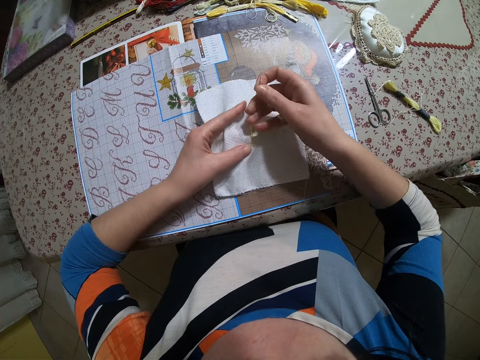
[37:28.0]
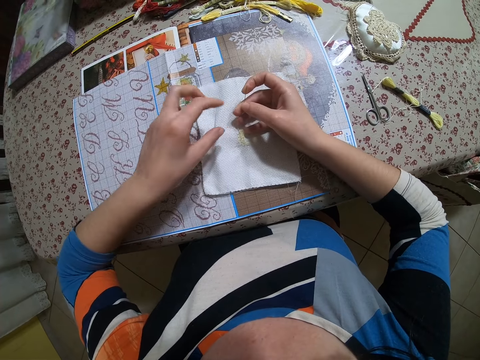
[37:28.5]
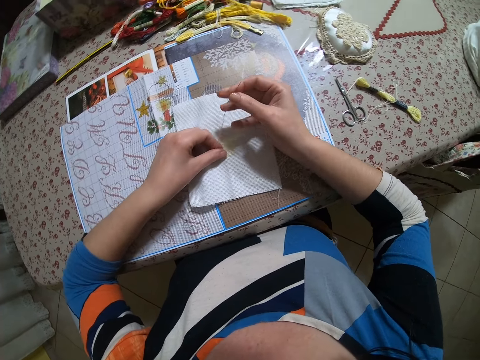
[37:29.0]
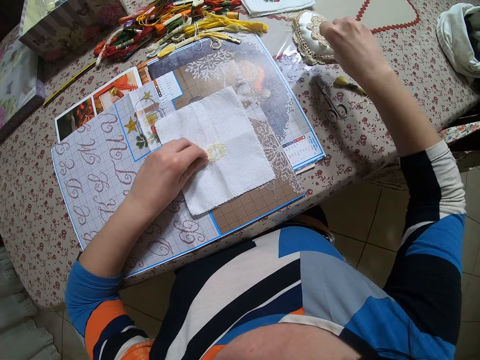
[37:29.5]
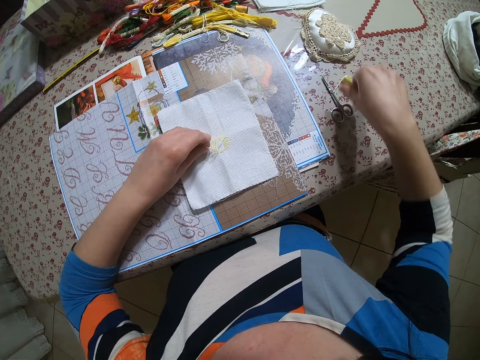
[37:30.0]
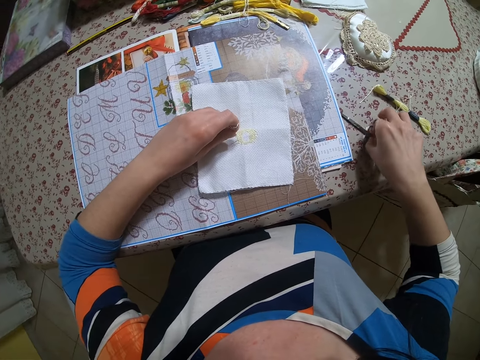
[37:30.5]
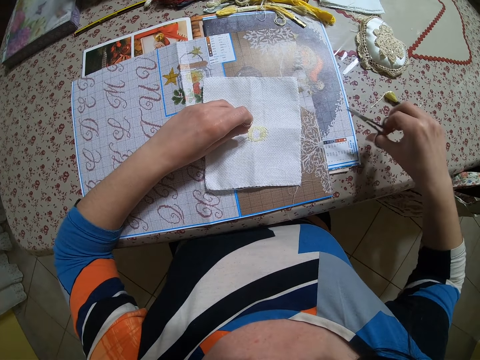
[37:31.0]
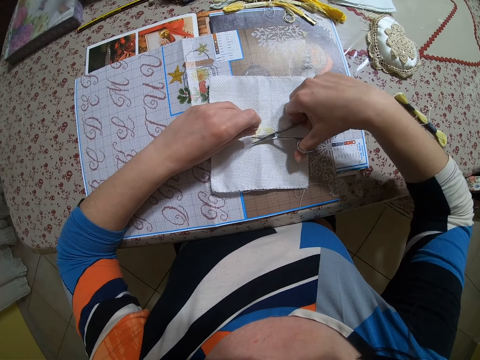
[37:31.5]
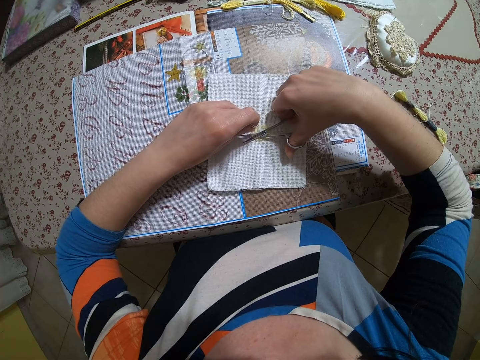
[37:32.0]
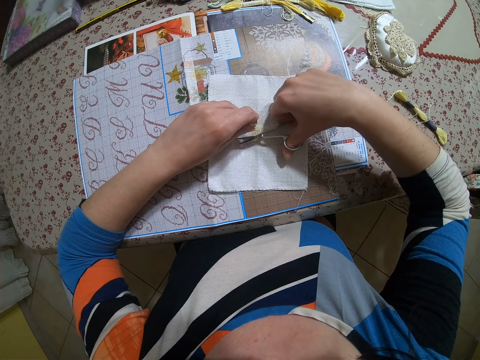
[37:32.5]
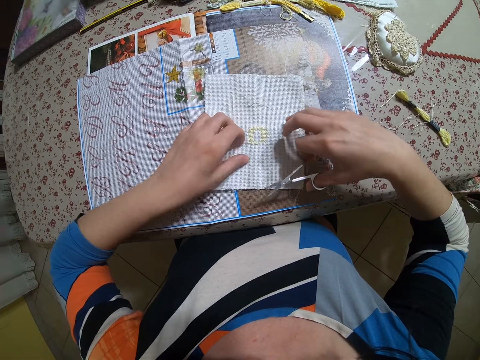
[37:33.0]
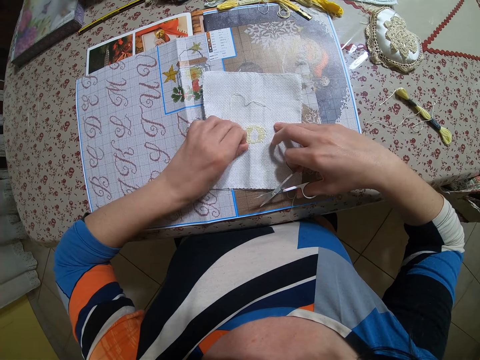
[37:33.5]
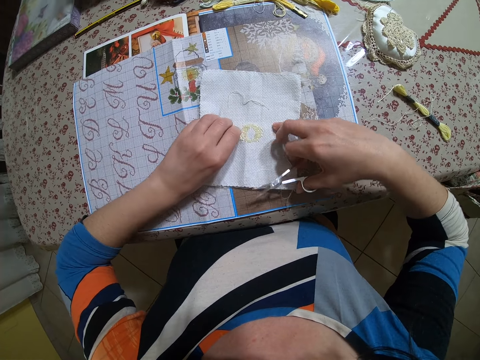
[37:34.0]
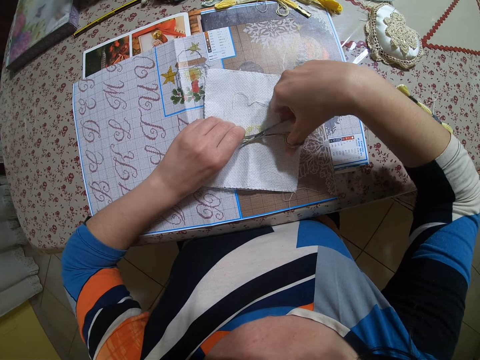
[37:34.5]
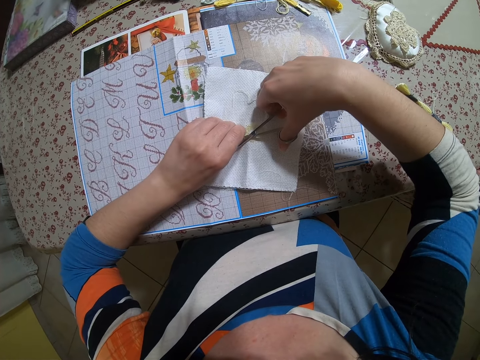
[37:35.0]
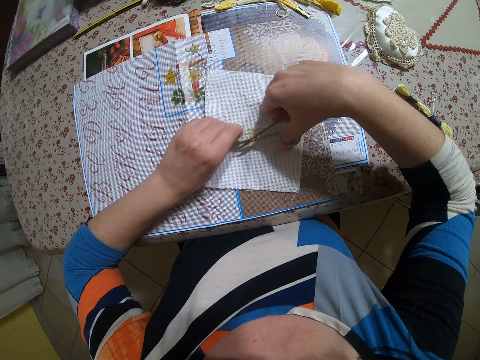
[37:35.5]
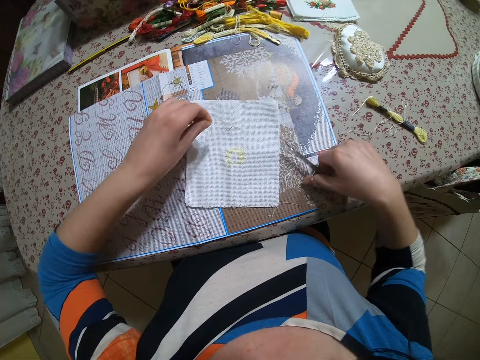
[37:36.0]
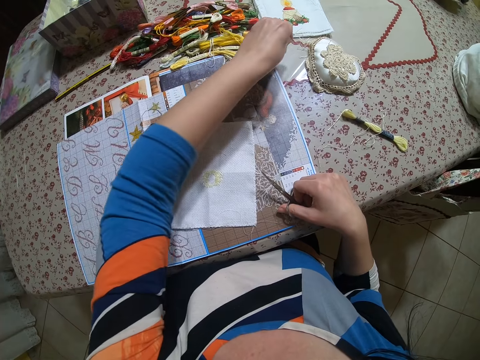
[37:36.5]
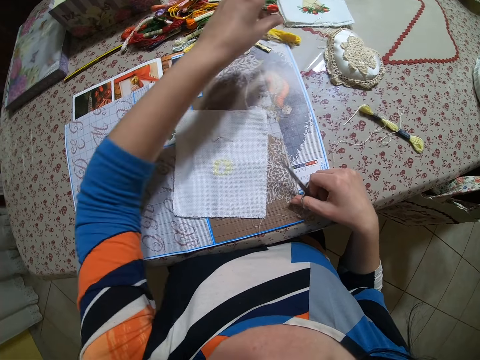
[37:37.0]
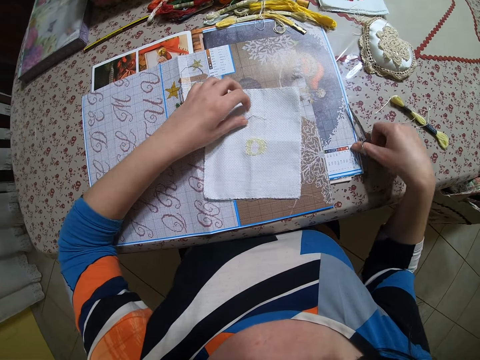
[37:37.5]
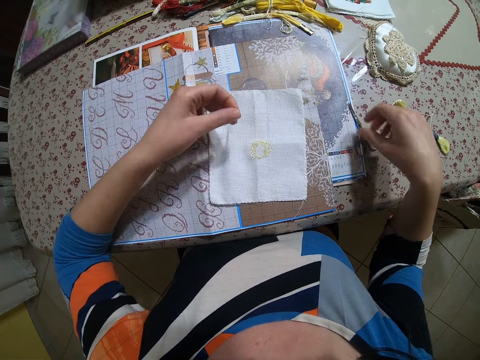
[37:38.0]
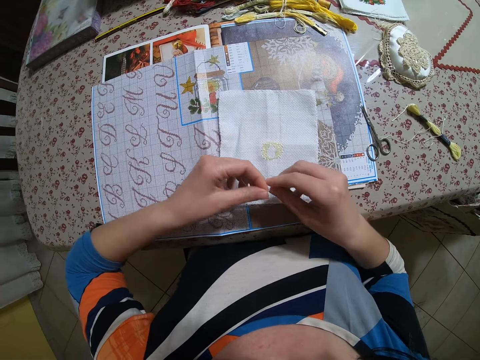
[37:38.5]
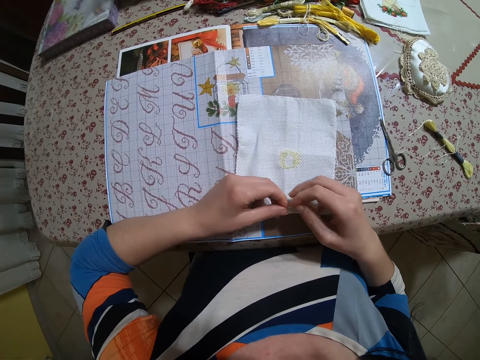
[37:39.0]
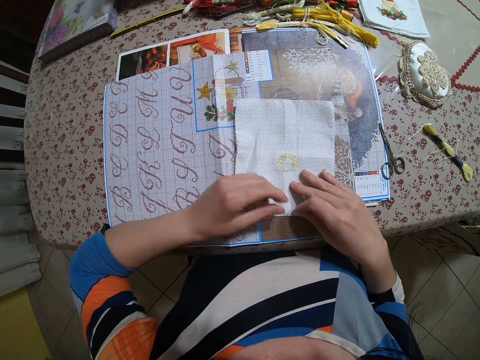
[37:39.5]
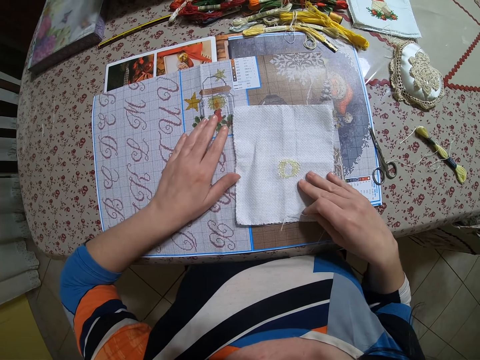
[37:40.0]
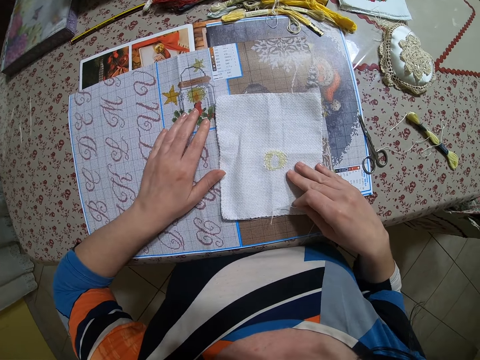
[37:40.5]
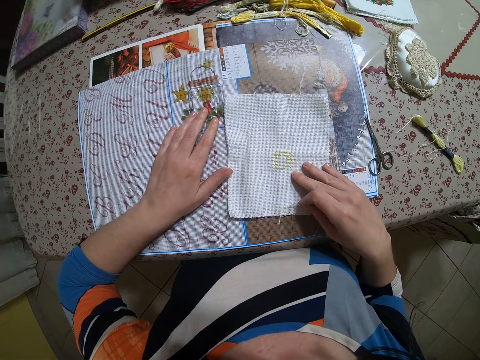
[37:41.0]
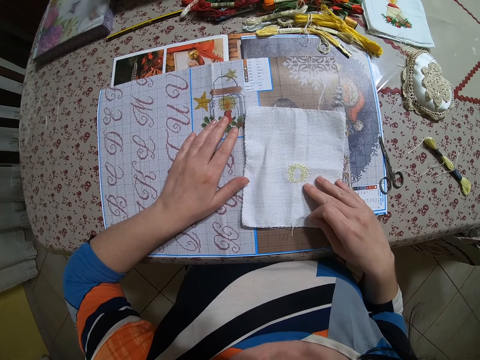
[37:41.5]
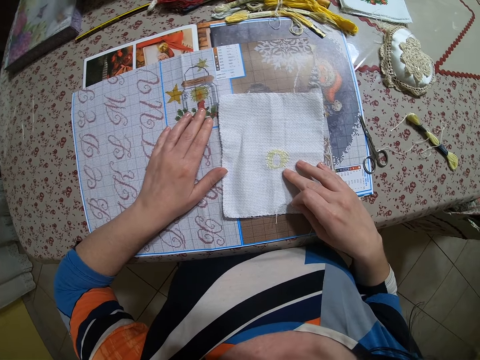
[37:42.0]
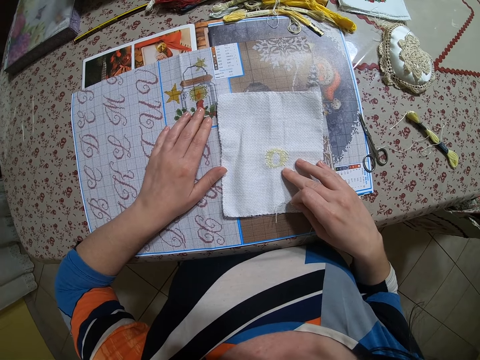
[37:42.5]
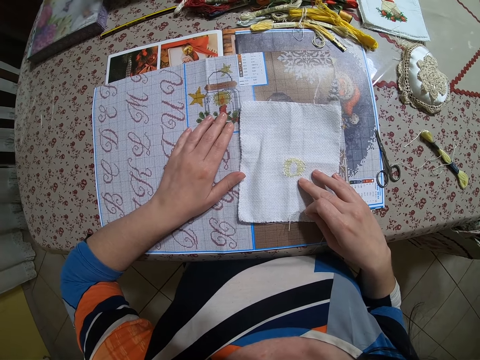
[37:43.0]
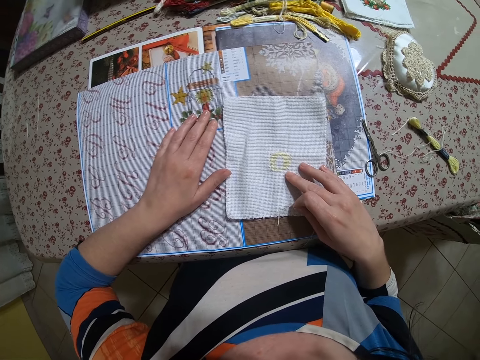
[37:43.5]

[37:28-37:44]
The camera wearer drops the cloth mat. She drops the needle on the table with her right hand. She picks up the pair of scissors from the table with her right hand. She cuts the thread with the pair of scissors in her right hand. She pulls the thread. She cuts the thread with the pair of scissors in her right hand. She drops the thread on the table with her left hand. She drops the pair of scissors on the table with her right hand. She picks up the thread and needle from the table with her left hand and transfers the thread and needle from her left hand to her right hand. She adjusts the fabric on the table with her right hand. She picks the thread.

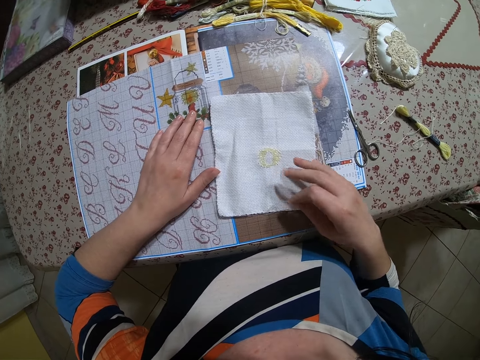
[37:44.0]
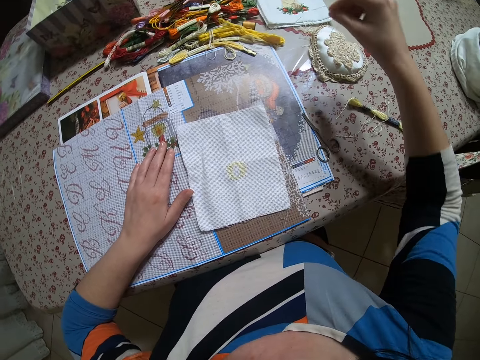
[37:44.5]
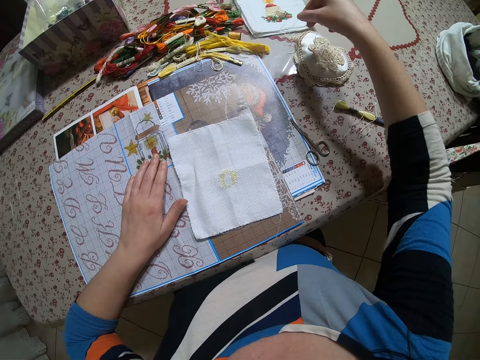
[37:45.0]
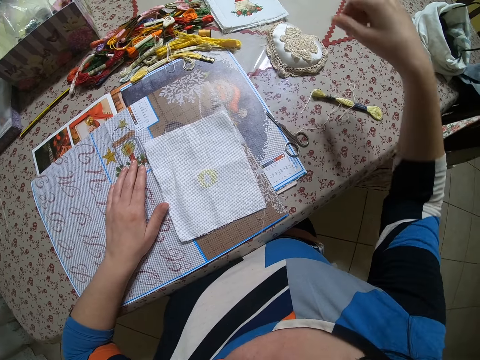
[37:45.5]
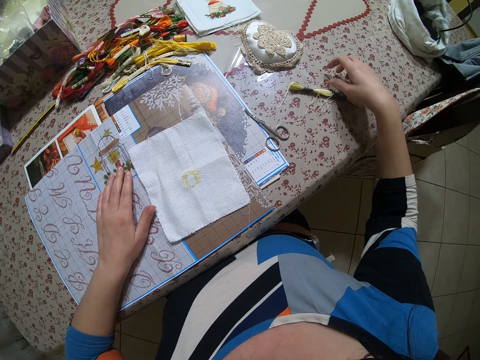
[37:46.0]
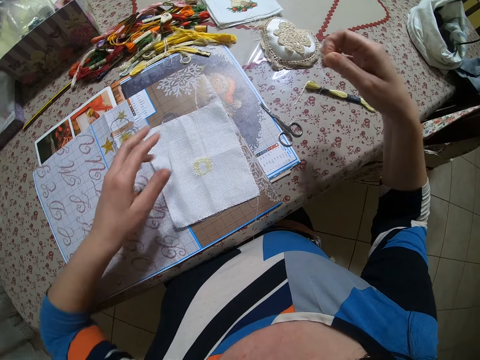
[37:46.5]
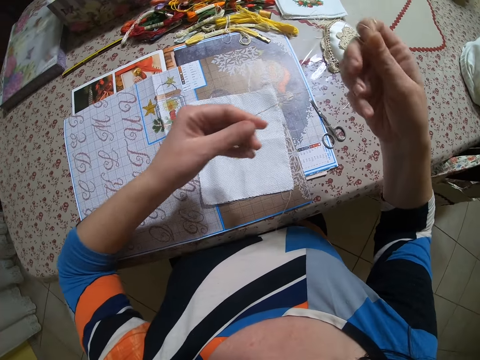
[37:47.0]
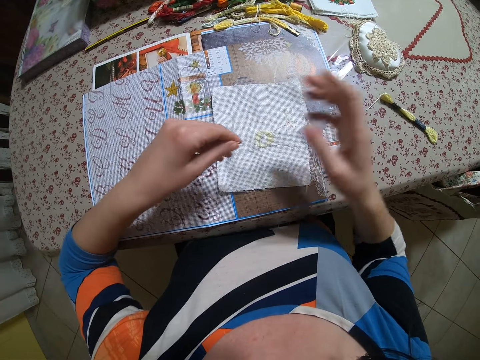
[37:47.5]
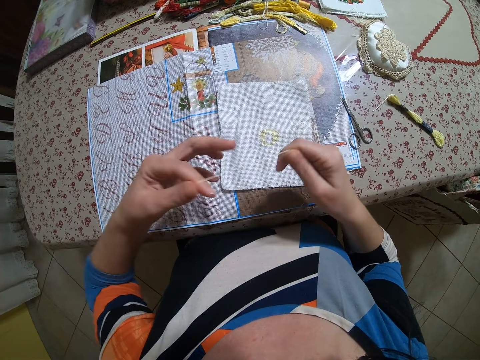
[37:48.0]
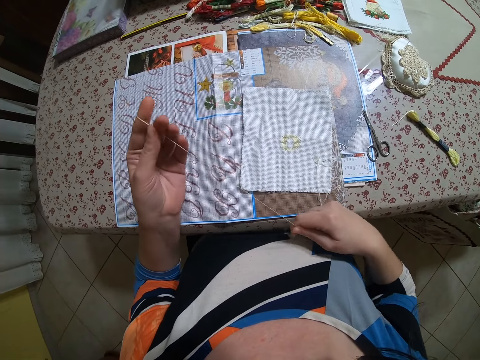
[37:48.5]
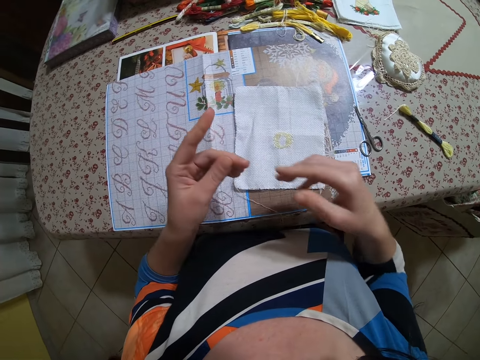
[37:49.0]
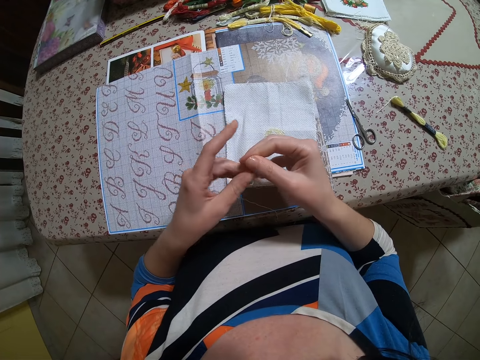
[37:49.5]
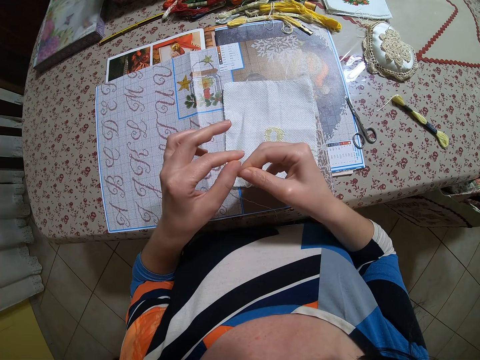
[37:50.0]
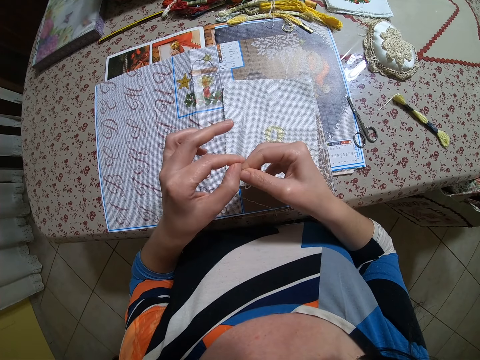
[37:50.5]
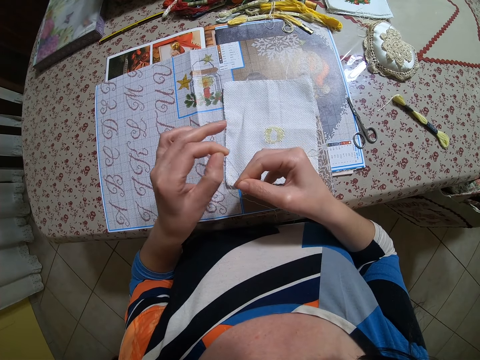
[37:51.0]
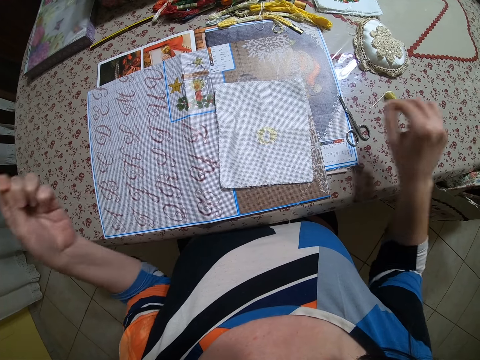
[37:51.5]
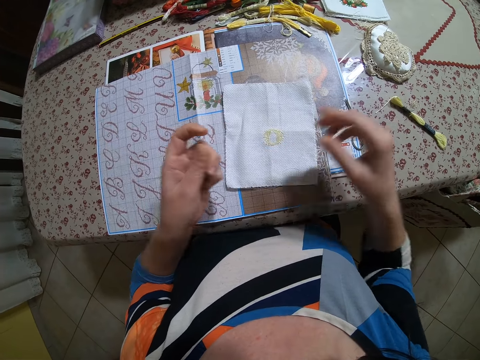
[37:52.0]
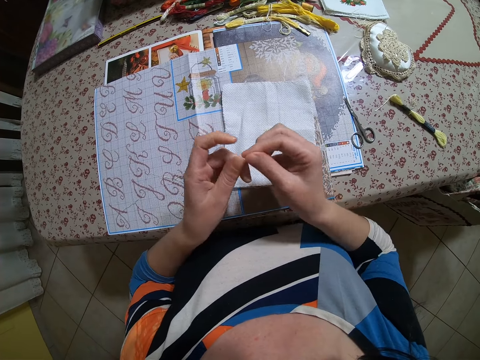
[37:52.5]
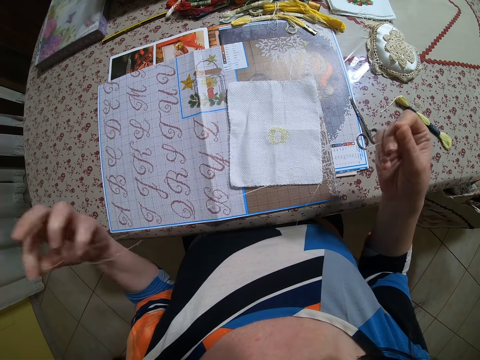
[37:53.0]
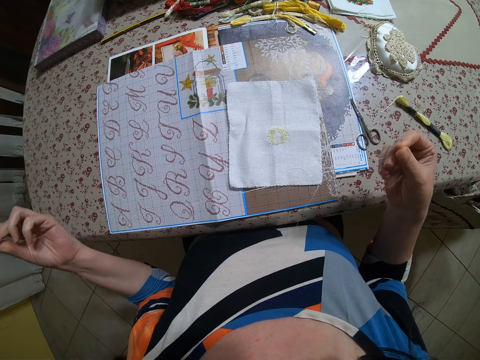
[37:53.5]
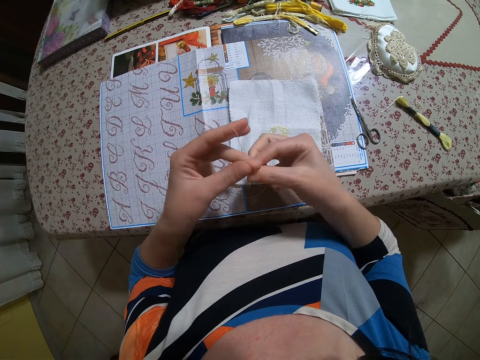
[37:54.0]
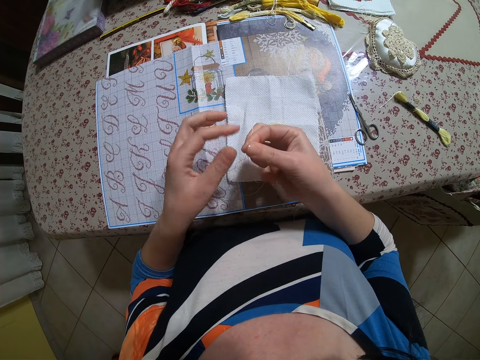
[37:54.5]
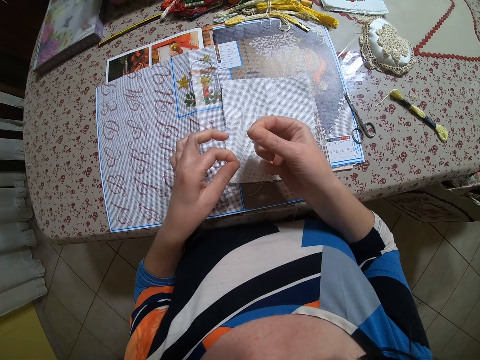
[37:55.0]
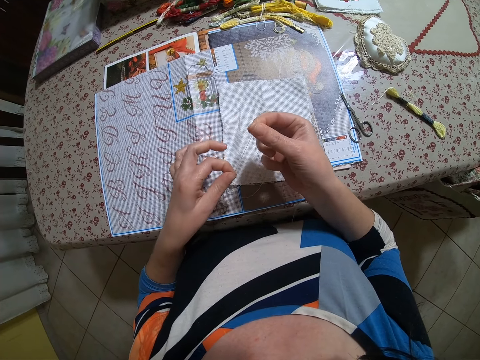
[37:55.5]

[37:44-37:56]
The camera wearer drops the thread on the table with her right hand. She picks up a thread from the table with her hand. She adjusts the thread with both hands. She pulls the thread.
